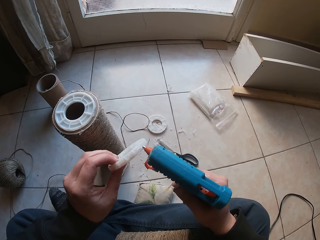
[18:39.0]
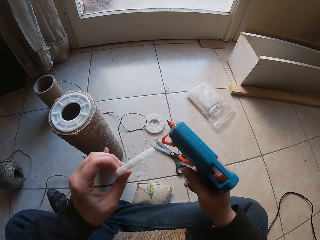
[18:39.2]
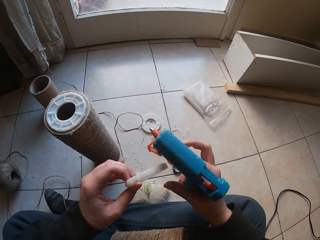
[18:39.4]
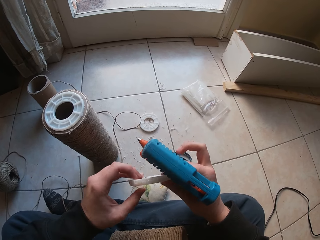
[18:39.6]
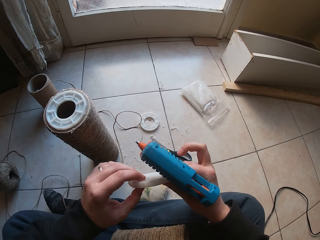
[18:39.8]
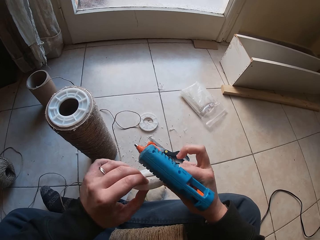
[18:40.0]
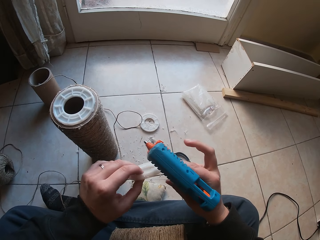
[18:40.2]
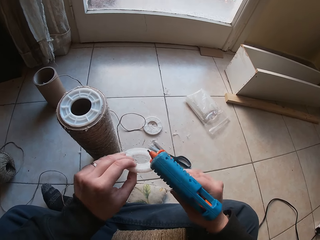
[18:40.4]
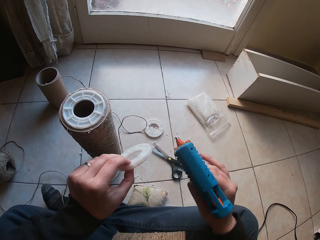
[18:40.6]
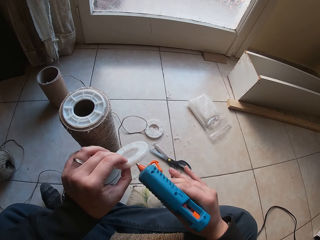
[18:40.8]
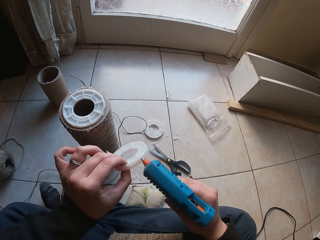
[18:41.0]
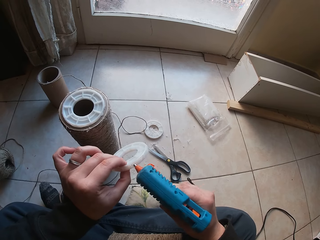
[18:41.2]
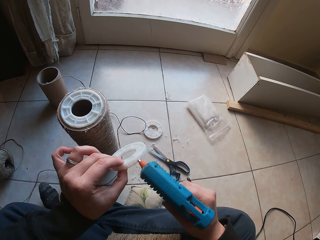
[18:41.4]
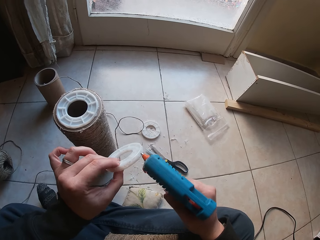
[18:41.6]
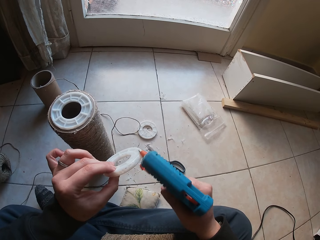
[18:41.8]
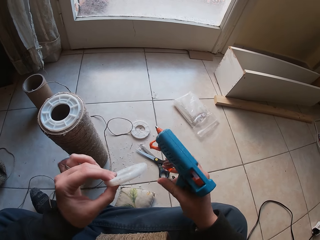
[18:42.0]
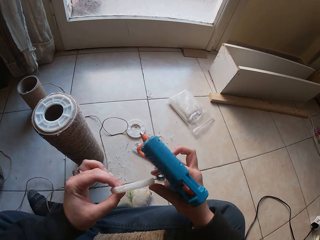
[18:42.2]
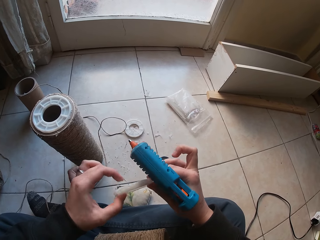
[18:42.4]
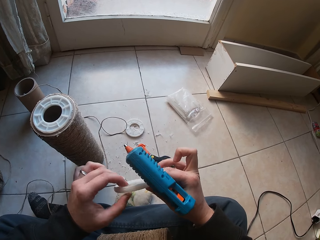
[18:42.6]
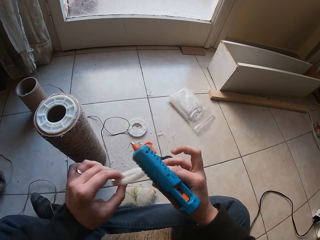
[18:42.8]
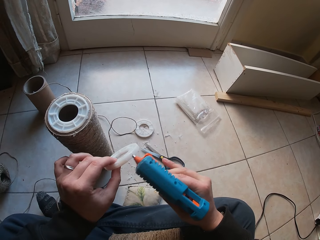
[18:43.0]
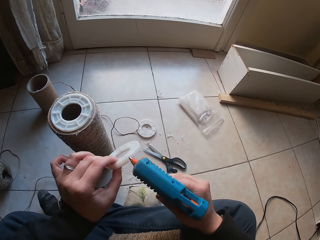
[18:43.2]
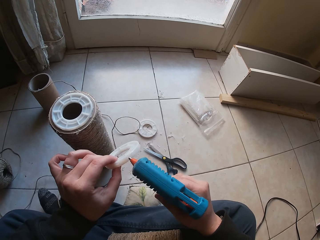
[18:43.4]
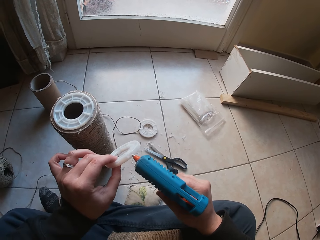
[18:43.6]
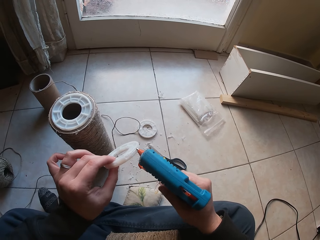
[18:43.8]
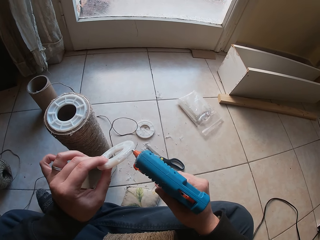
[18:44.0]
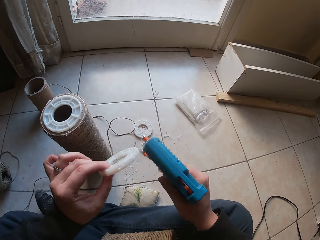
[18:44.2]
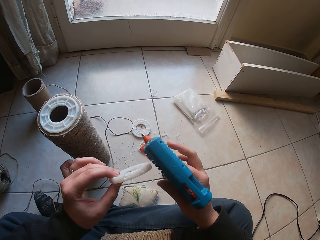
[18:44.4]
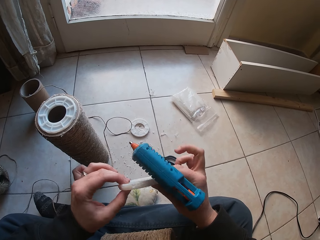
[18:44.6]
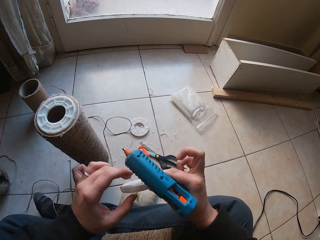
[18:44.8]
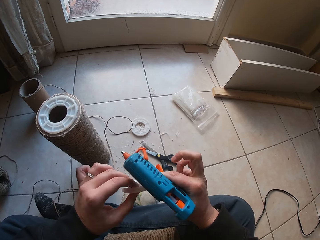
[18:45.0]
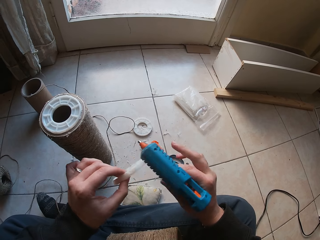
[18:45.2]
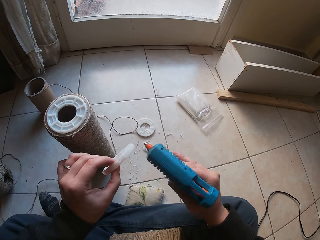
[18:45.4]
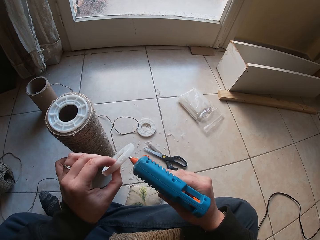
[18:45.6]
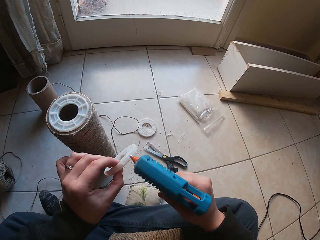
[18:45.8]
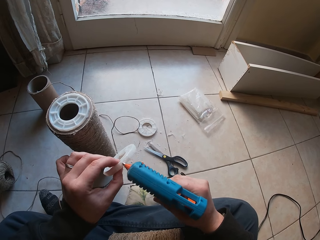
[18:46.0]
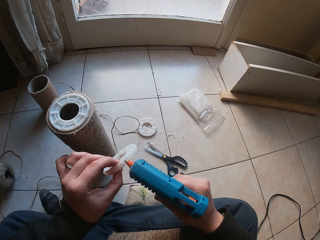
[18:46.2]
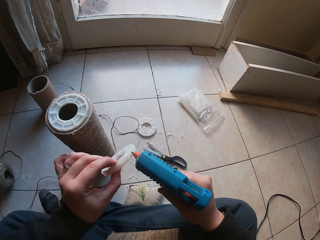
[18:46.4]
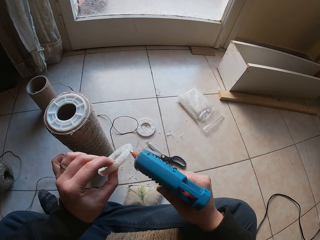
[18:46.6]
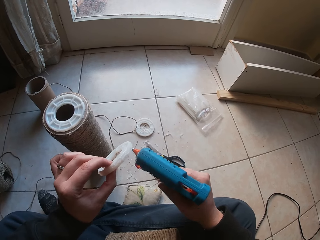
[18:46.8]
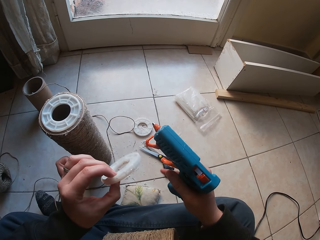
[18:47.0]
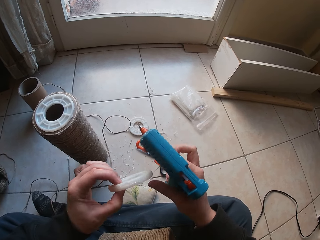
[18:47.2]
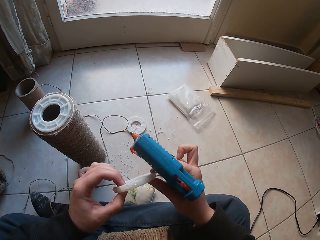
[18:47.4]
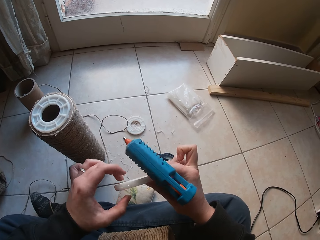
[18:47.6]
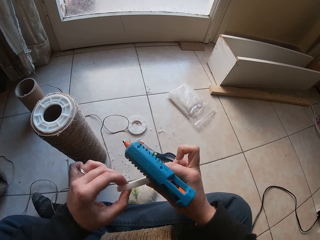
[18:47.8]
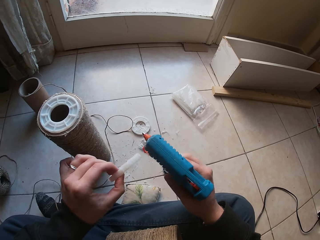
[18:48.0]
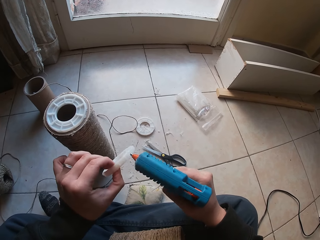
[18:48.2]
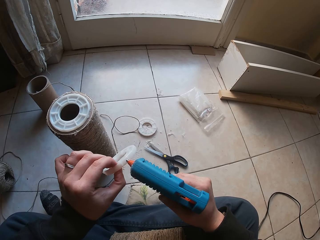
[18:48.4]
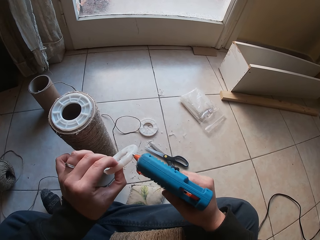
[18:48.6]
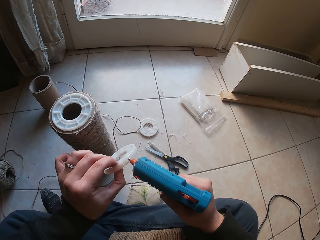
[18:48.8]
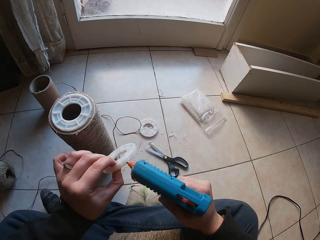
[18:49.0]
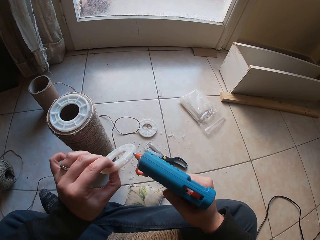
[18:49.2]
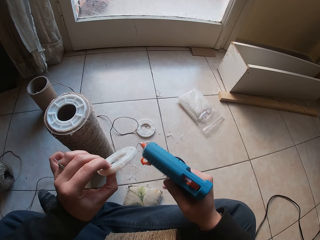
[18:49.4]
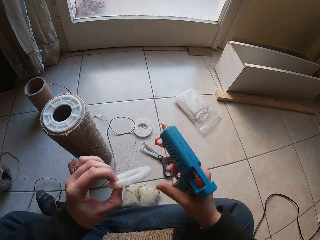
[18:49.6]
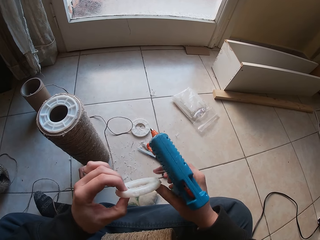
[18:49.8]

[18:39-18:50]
The camera wearer adjusts the bottom seal with his hands. He applies glue on the bottom seal from the glue gun in his right hand. He adjusts the bottom seal with his hands. He applies glue on the bottom seal from the glue gun in his right hand. He adjusts the bottom seal with his hands. He applies glue on the bottom seal from the glue gun in his right hand. He adjusts the bottom seal with his hands. He applies glue on the bottom seal from the glue gun in his right hand.

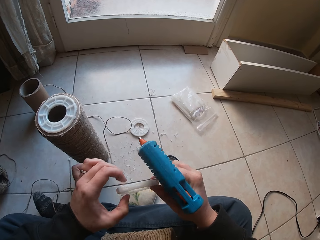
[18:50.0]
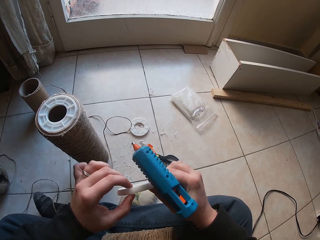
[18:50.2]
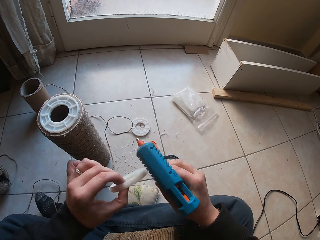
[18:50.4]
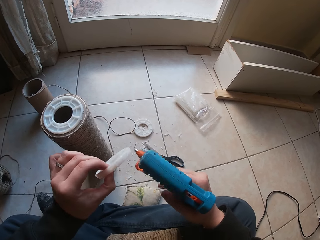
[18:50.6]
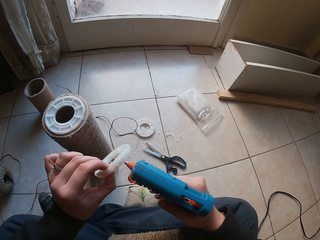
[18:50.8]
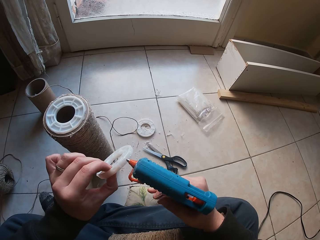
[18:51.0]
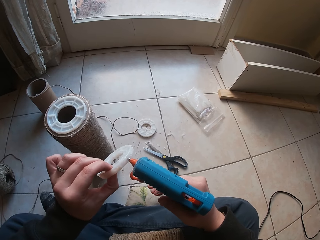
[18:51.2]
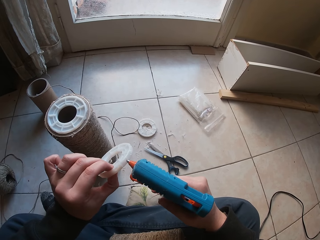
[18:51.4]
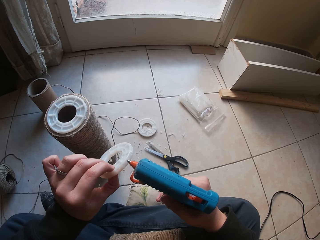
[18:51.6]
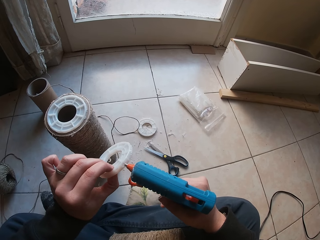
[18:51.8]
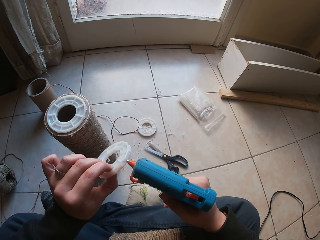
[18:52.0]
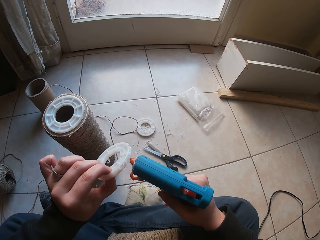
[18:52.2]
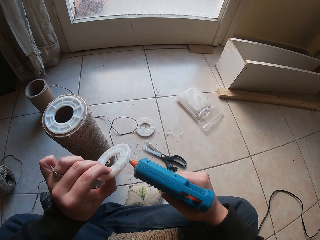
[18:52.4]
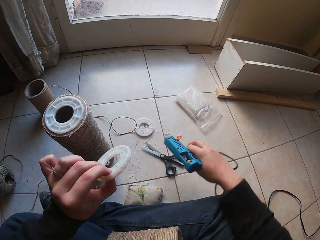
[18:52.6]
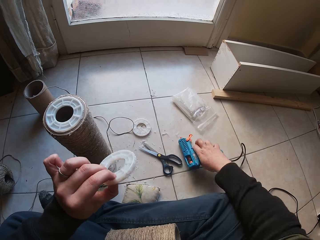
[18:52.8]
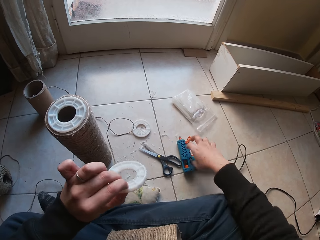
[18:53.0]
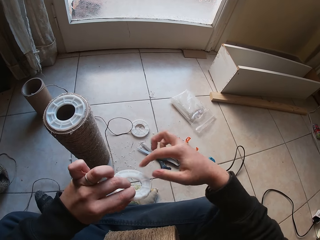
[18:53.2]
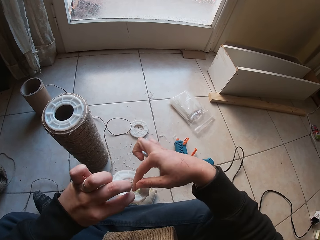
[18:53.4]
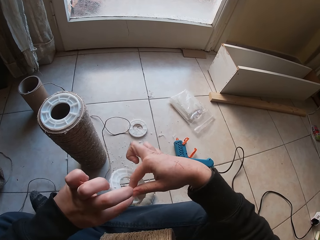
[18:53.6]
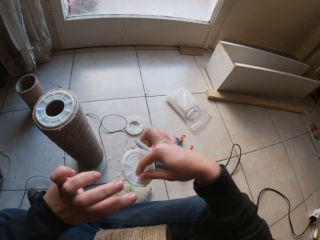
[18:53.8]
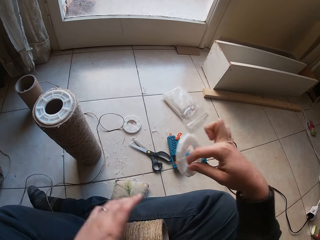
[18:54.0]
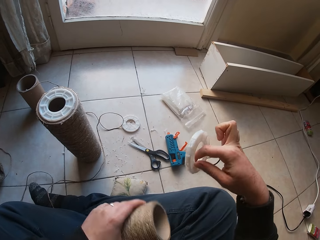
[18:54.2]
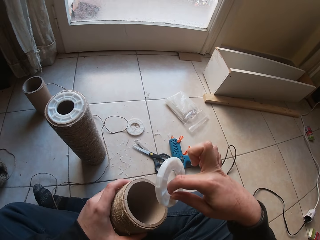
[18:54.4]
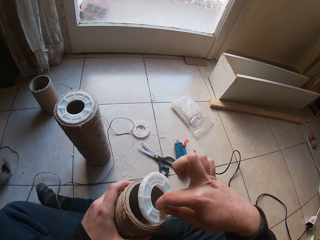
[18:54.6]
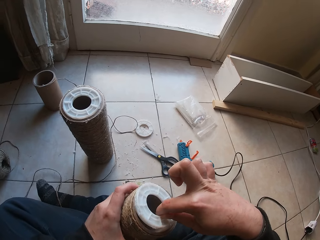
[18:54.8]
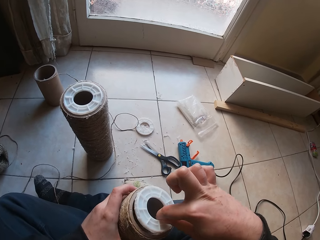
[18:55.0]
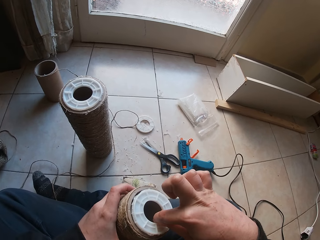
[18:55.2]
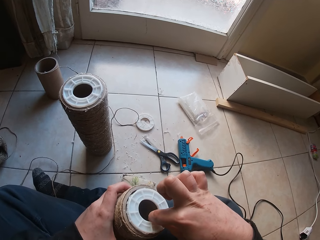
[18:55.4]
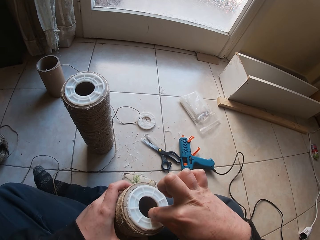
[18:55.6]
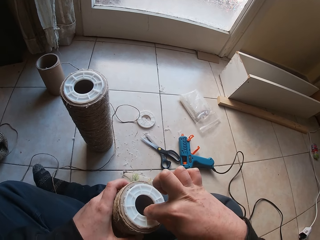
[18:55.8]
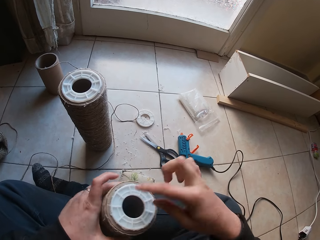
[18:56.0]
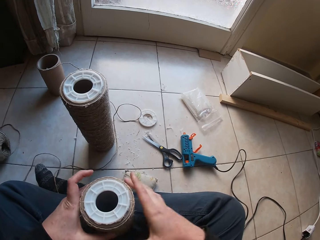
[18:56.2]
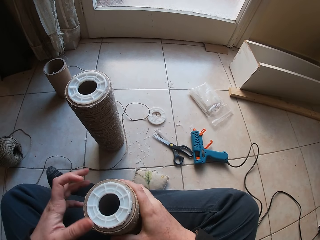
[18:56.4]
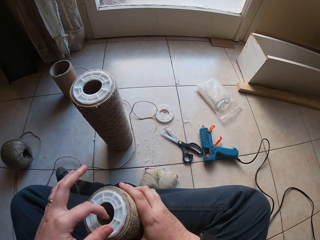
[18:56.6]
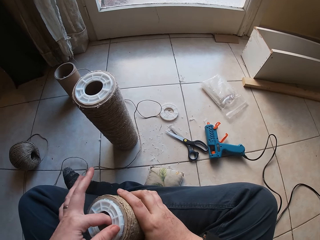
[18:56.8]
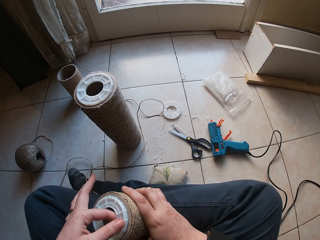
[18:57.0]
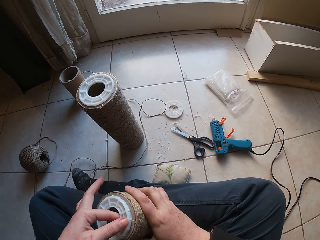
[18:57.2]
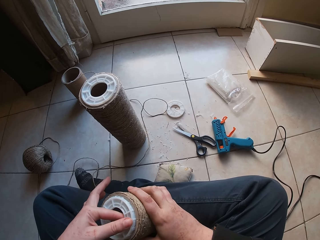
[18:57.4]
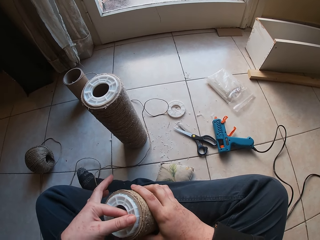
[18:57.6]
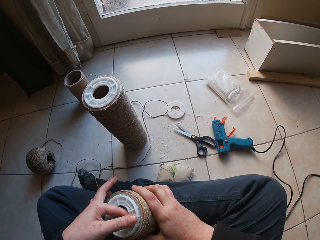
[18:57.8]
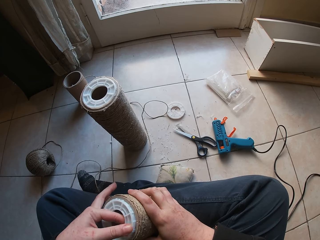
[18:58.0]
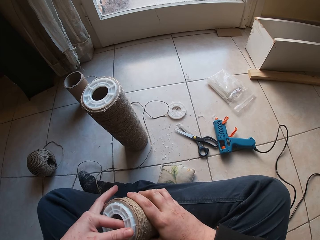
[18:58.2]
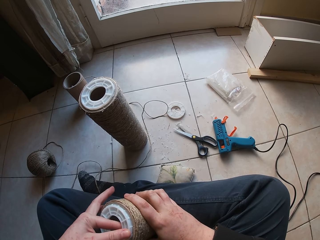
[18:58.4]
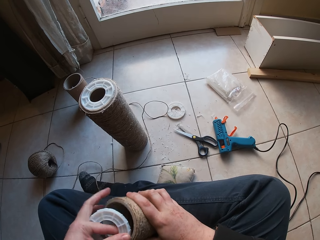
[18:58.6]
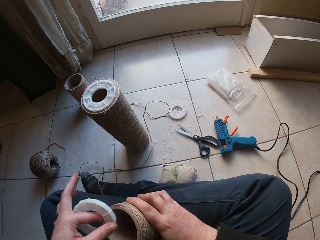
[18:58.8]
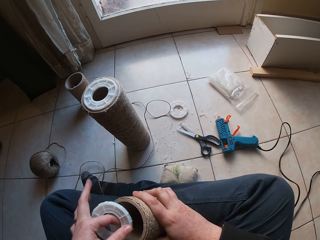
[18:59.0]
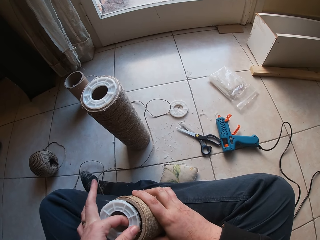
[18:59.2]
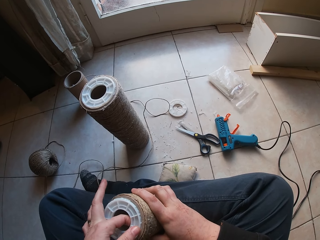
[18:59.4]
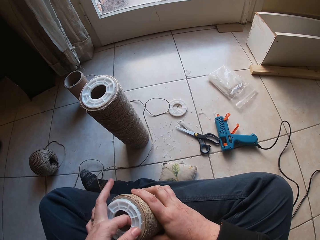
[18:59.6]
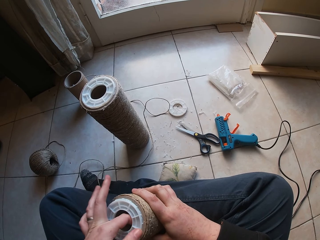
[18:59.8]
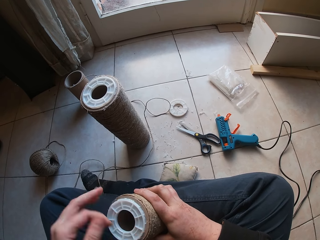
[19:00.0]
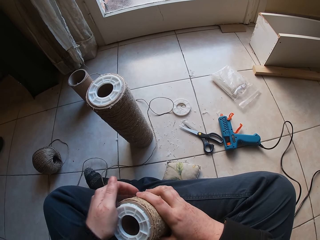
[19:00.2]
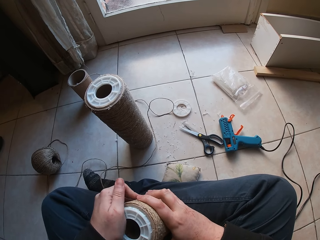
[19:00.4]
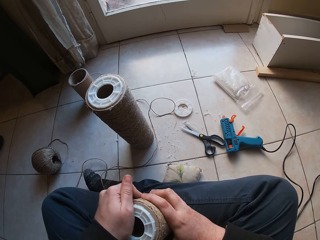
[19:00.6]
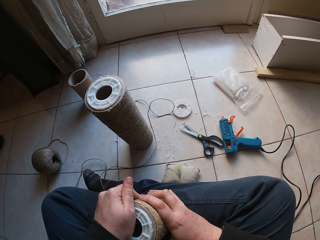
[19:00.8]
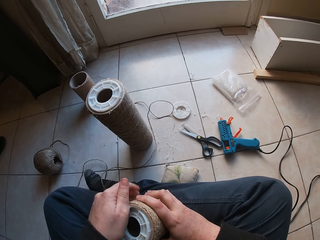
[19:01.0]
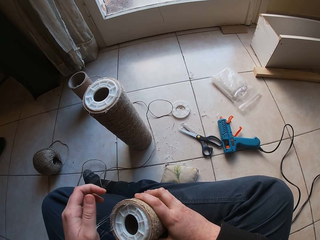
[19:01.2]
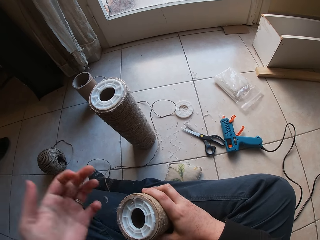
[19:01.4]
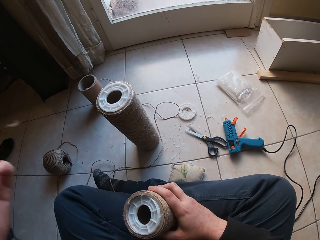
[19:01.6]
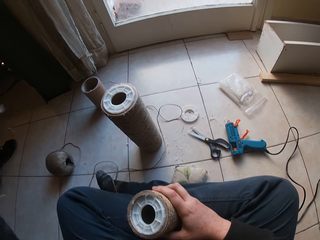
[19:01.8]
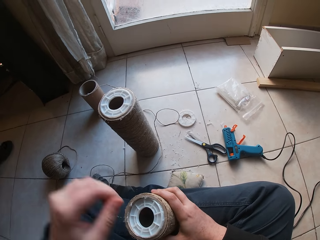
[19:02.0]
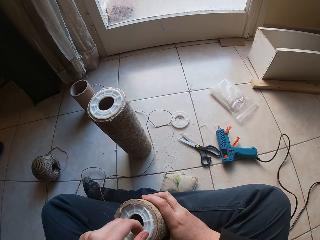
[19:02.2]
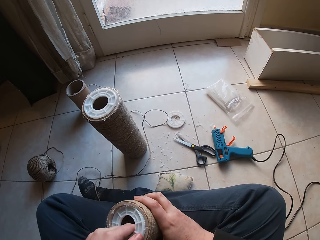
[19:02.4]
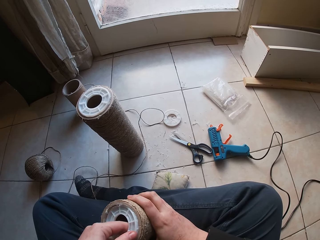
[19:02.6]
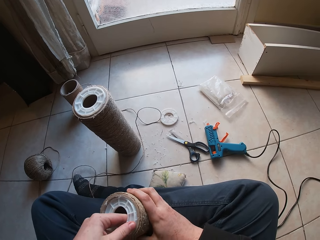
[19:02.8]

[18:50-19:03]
The camera wearer adjusts the bottom seal with his hands. He applies glue on the bottom seal from the glue gun in his right hand. He places the glue gun on the floor with his right hand. He holds the bottom seal with his right hand. He picks the cardboard tube from the lap with his left hand. He places the bottom seal on the cardboard tube with his right hand. He holds the cardboard tube with his right hand. He removes the bottom seal from the cardboard tube with his left hand. He places the bottom seal on the cardboard tube with his left hand.
